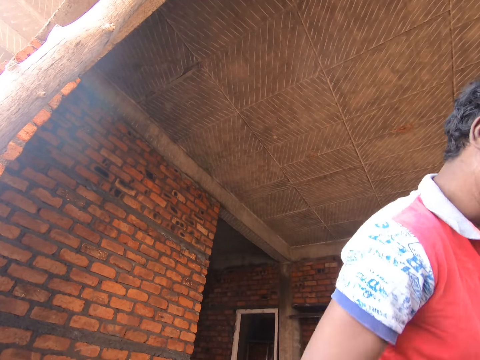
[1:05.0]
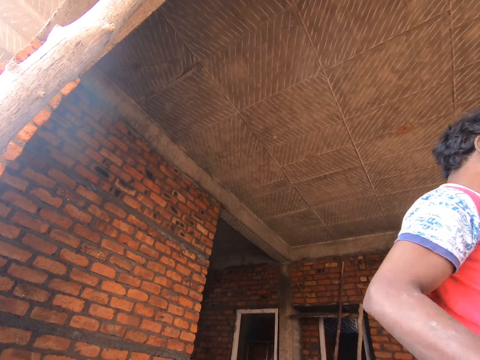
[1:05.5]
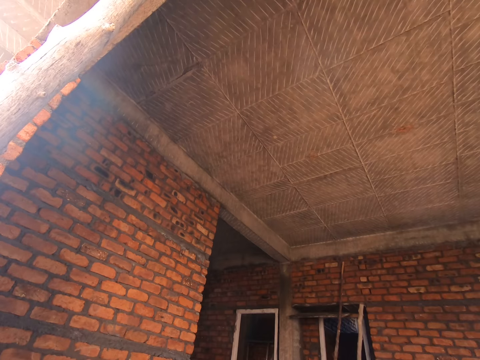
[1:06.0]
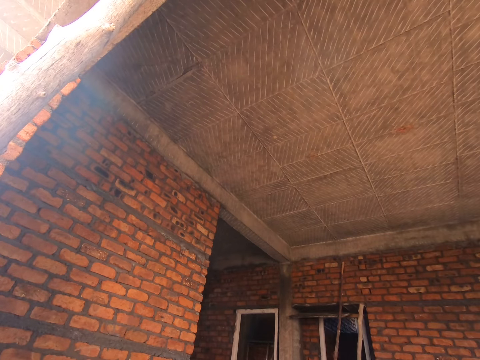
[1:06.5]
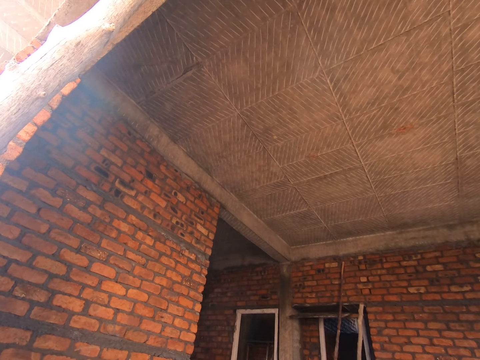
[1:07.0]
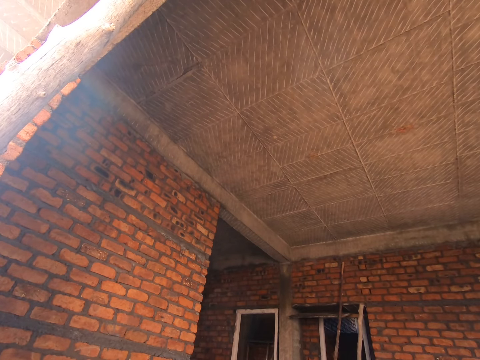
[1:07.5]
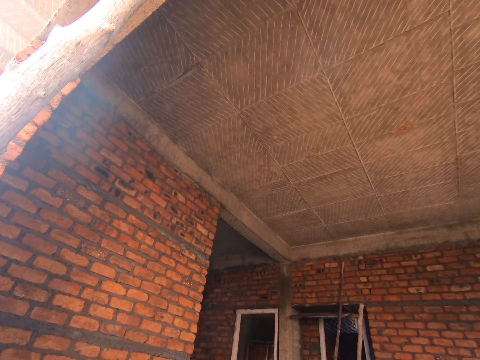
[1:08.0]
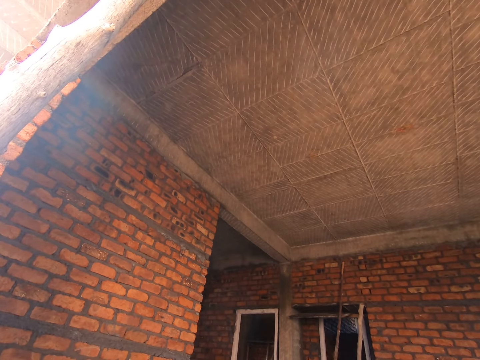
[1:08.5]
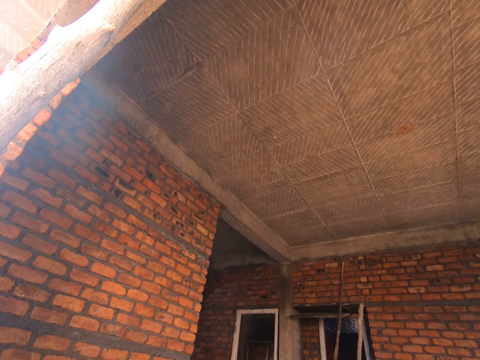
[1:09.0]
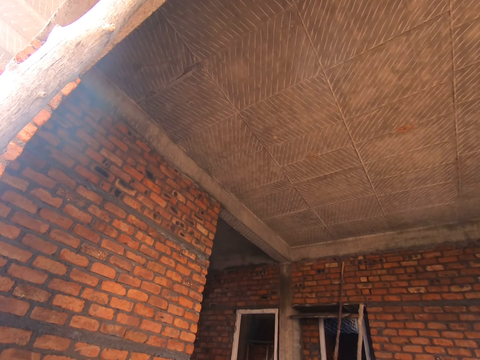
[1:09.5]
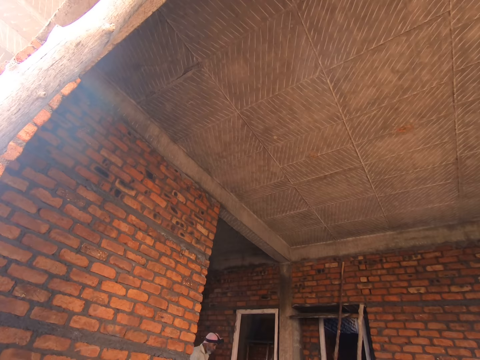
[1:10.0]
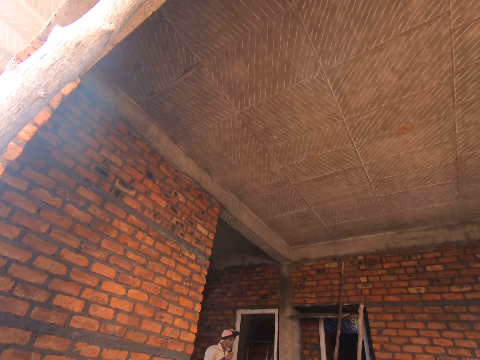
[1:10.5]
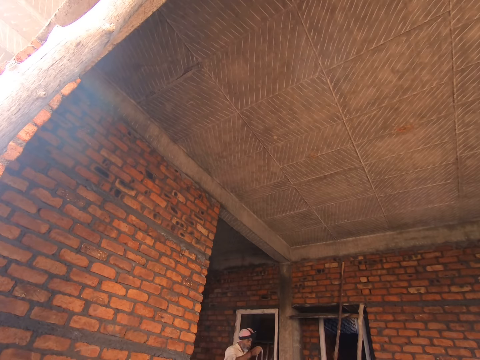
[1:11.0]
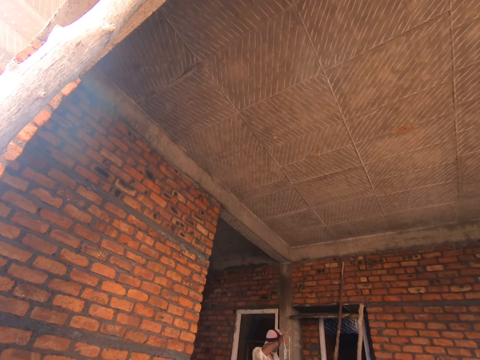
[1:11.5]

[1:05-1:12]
The camera wearer picks something from the floor. They walk towards something.

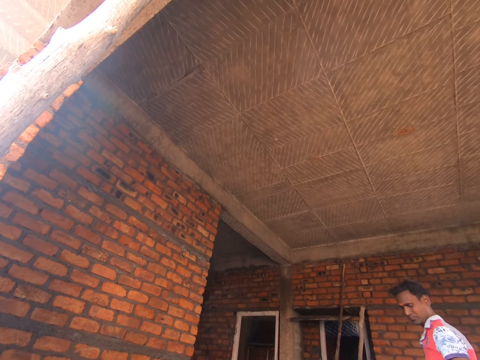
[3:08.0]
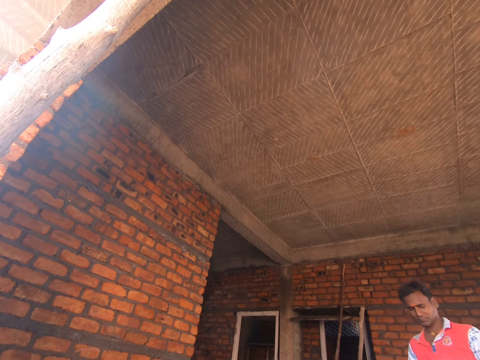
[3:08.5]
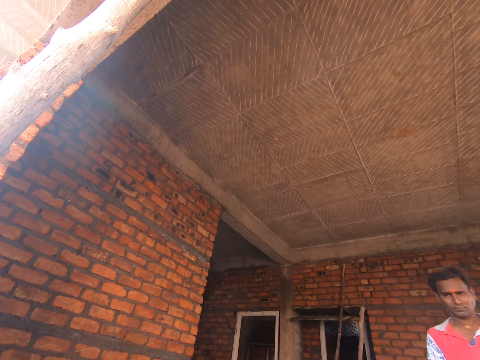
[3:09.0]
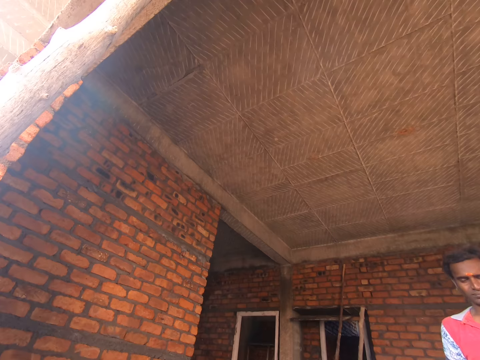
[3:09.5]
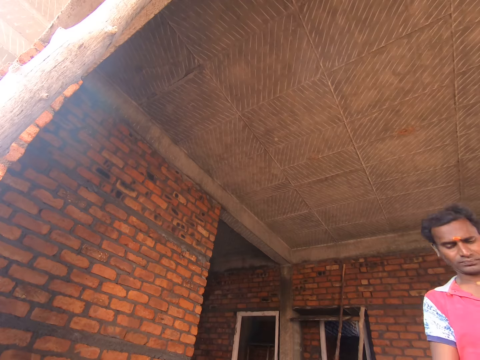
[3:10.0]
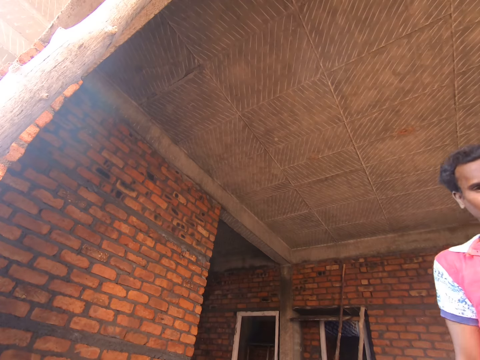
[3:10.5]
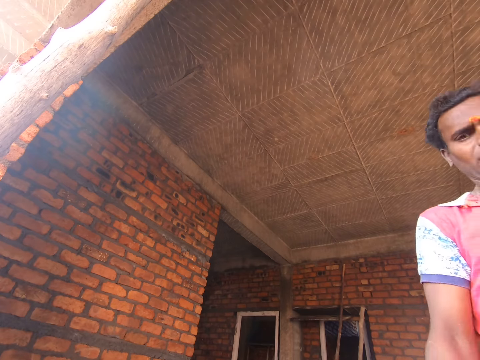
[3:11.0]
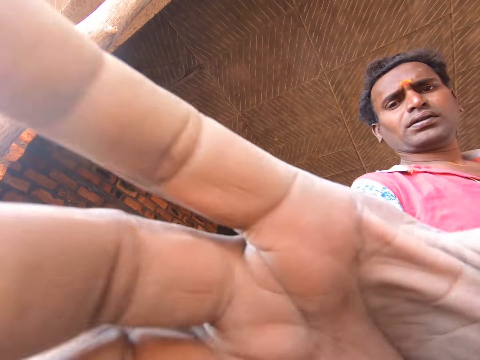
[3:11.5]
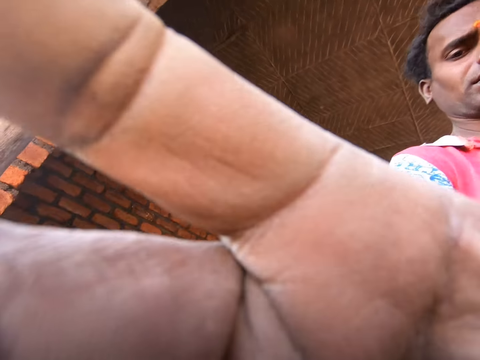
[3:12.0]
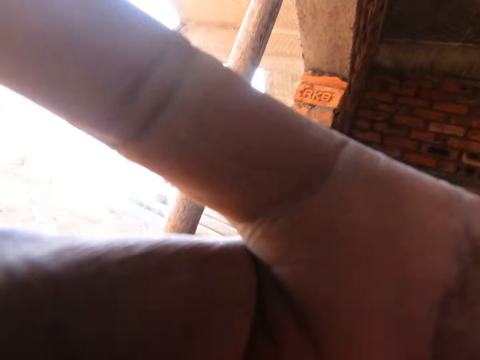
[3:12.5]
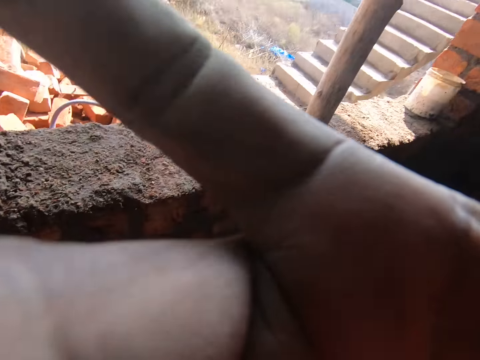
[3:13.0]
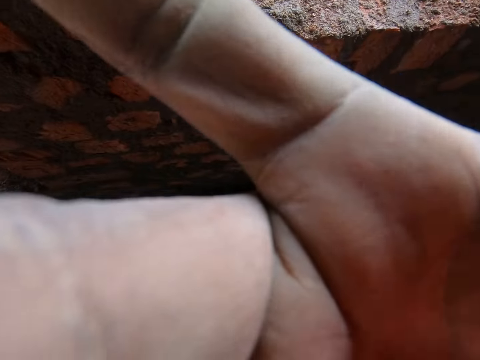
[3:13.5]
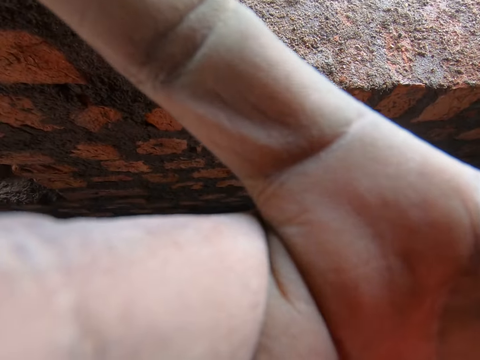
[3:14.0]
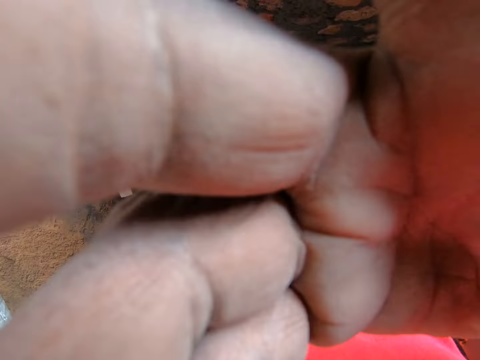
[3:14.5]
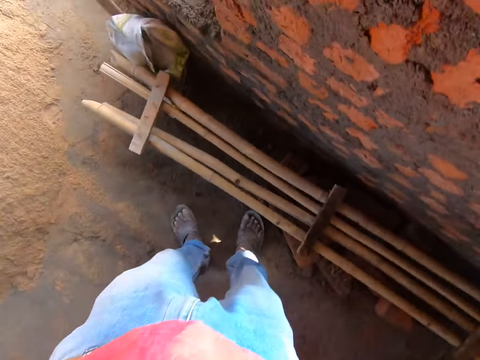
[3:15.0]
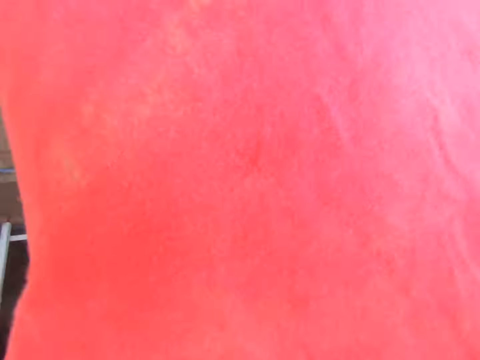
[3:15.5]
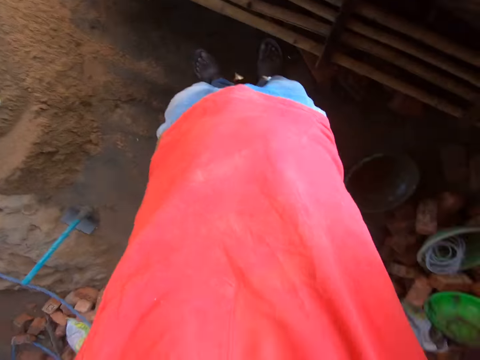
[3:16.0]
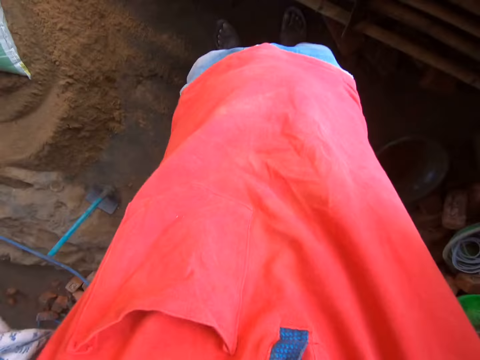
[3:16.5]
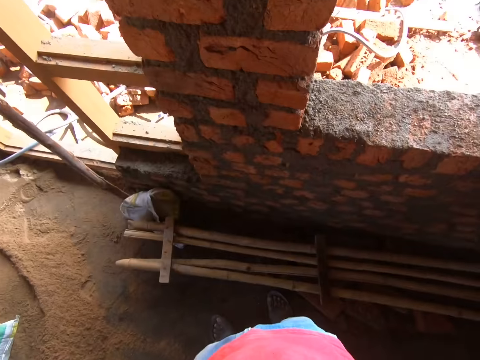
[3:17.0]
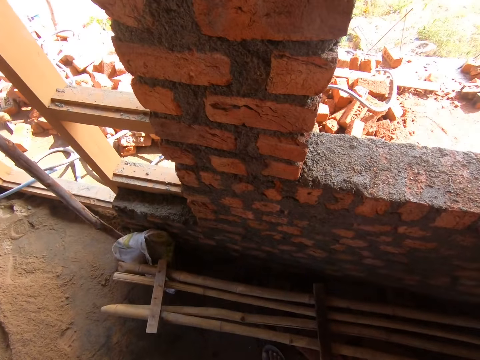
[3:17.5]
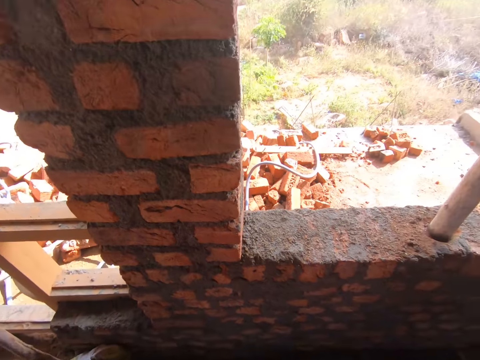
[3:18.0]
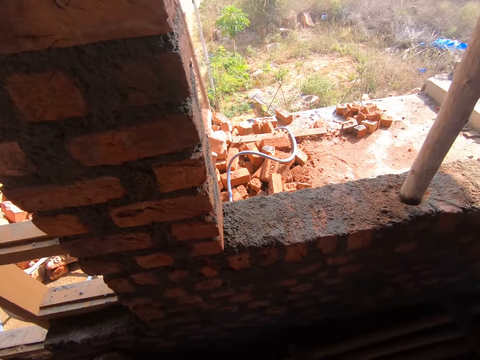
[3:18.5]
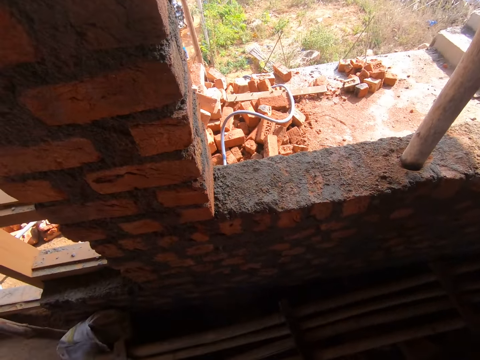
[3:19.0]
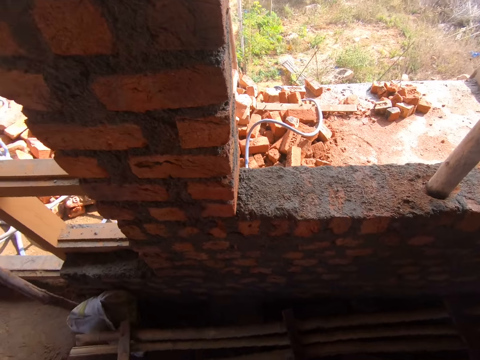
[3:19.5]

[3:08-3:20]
The camera wearer walks towards the camera. He picks the camera from something with his hand. He wears the camera.

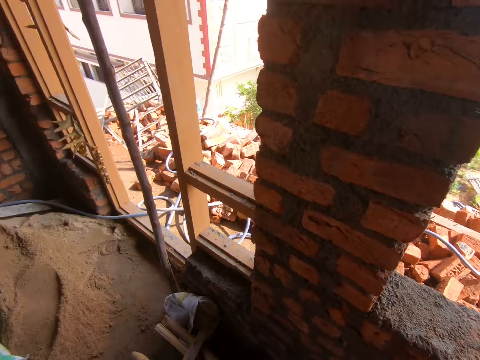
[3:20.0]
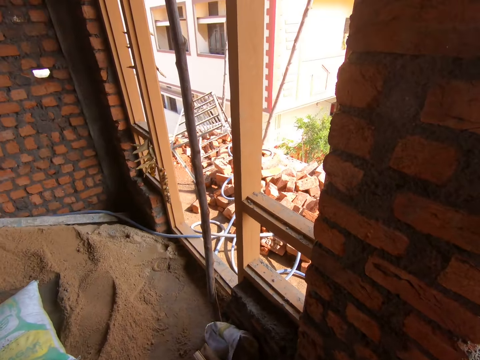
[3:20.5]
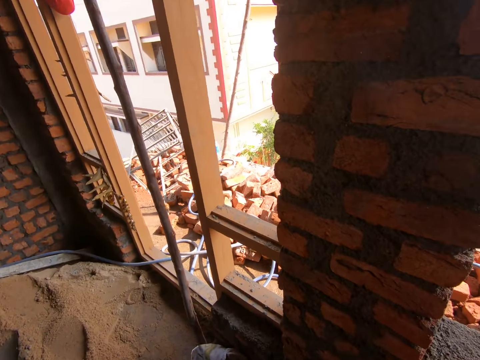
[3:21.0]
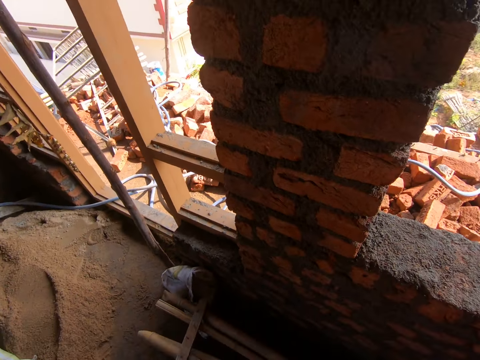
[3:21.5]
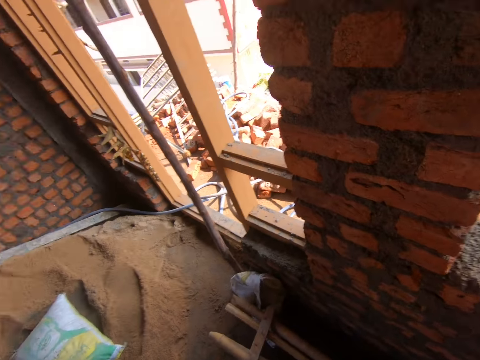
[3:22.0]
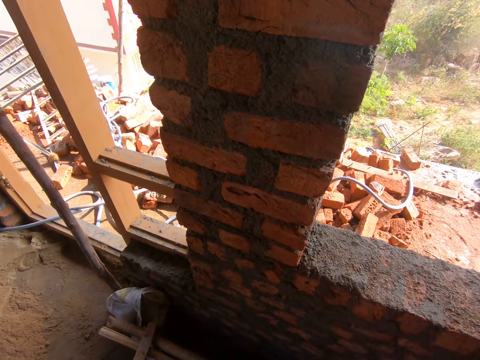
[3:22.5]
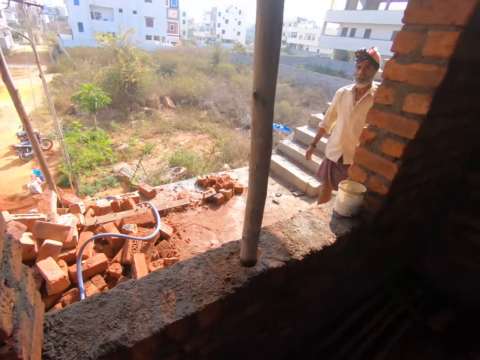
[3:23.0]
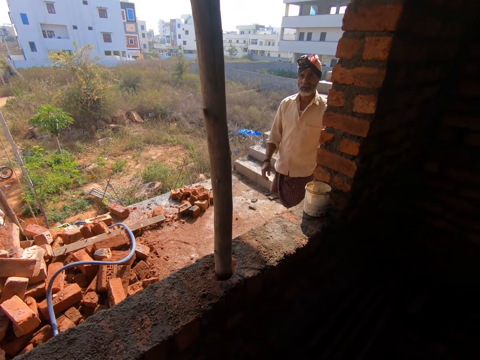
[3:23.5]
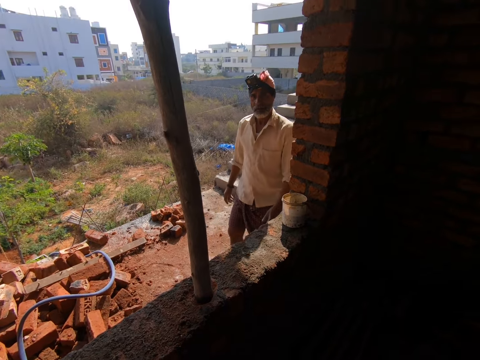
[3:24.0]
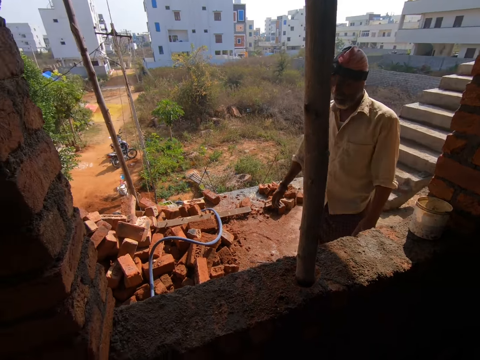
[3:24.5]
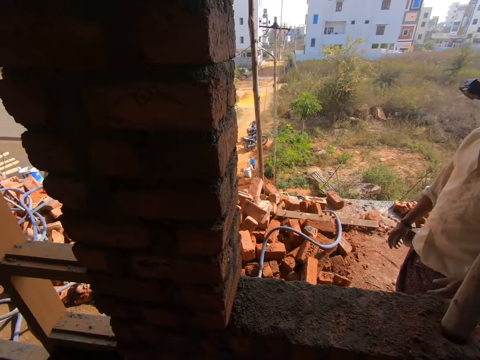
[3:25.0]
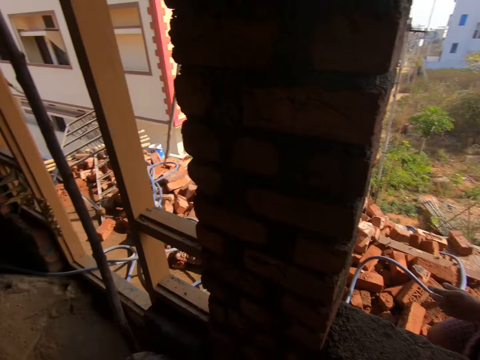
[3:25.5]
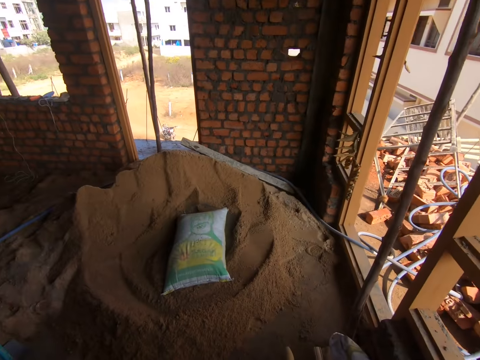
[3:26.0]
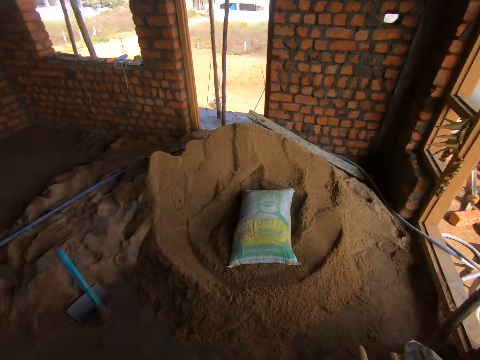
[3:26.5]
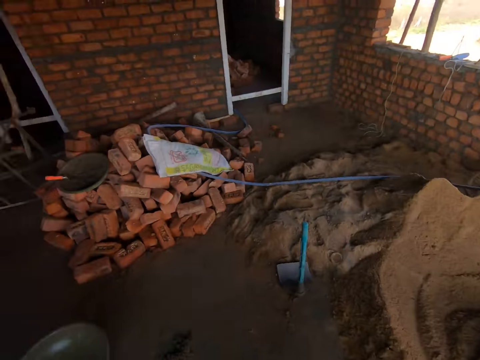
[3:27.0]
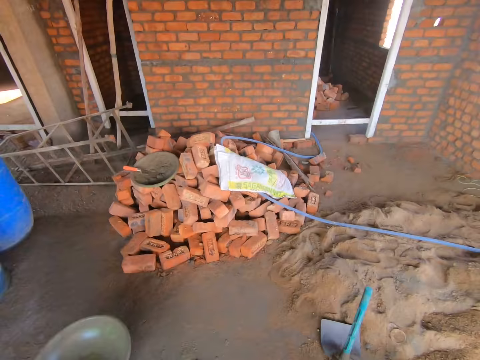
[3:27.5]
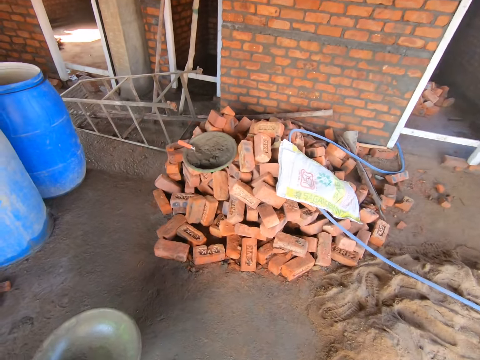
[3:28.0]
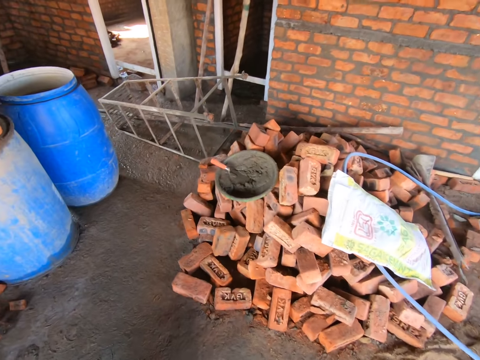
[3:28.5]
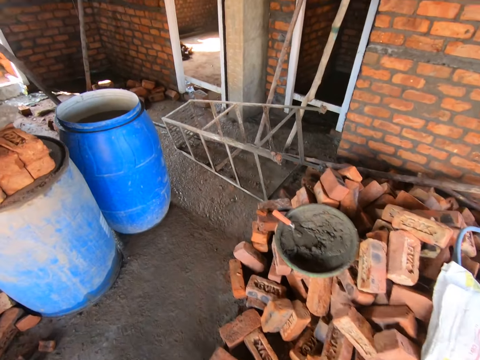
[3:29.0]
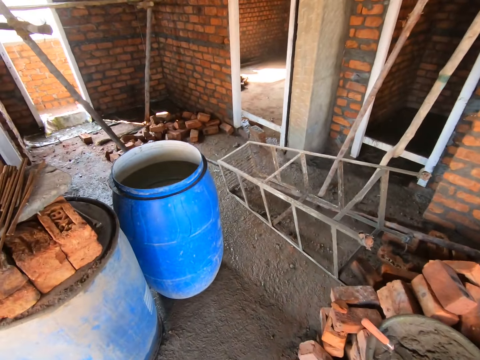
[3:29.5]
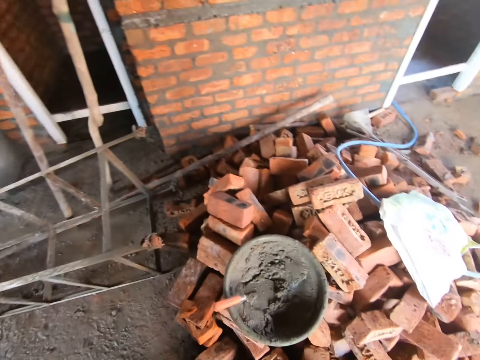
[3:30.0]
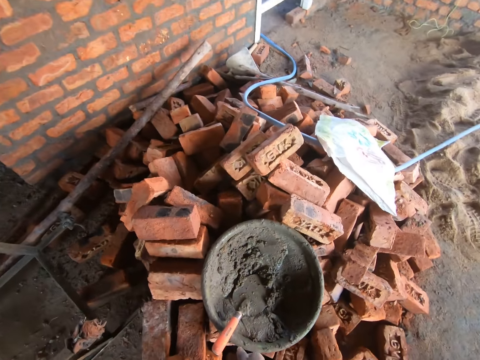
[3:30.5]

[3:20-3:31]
The camera wearer looks around the area. They turn around the construction house. They walk towards the mortar tray.
